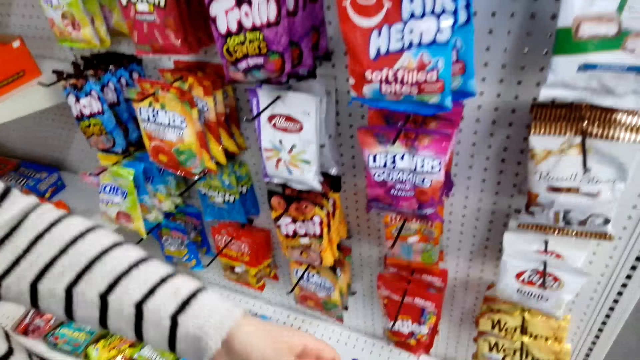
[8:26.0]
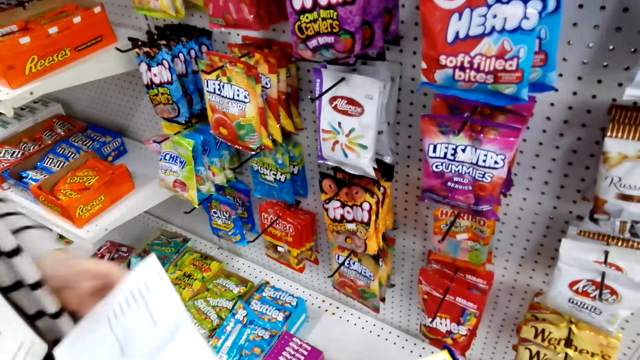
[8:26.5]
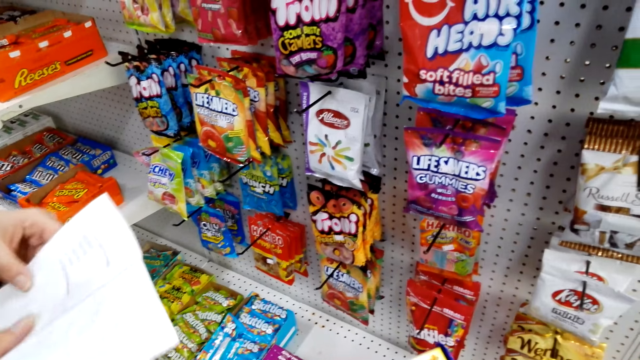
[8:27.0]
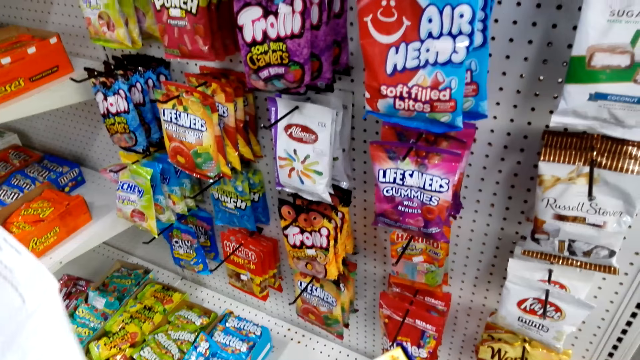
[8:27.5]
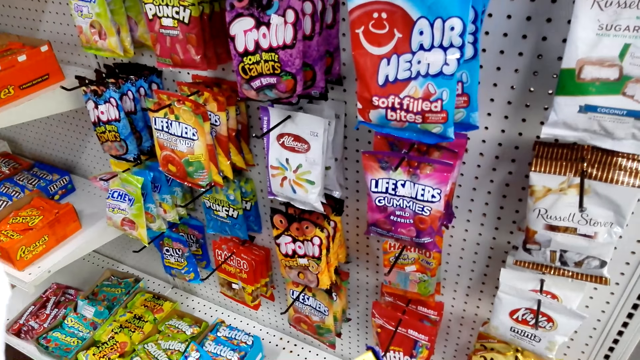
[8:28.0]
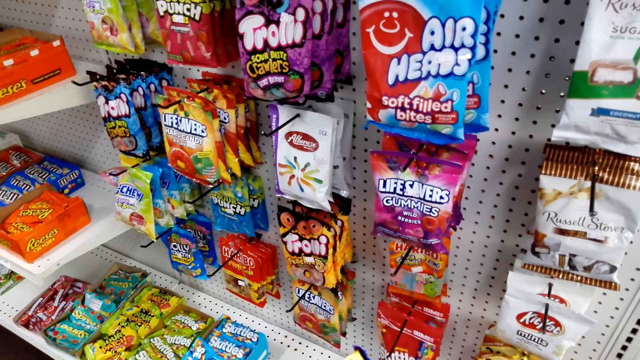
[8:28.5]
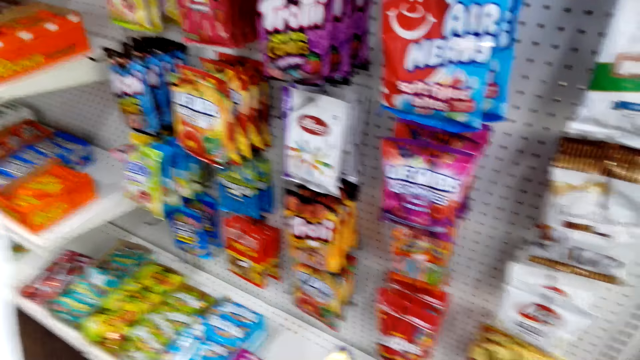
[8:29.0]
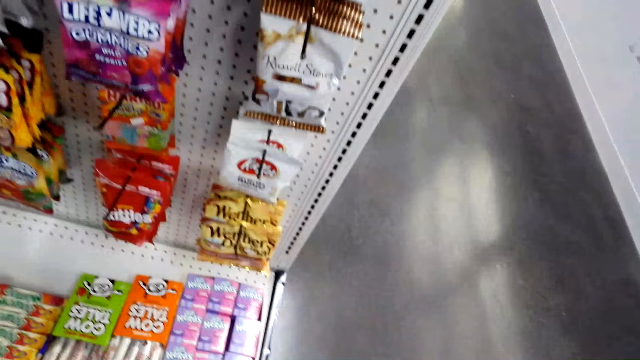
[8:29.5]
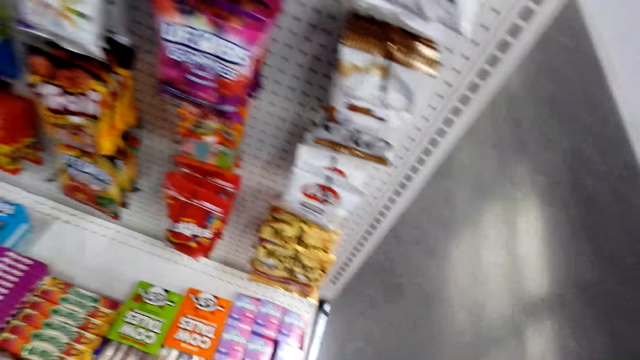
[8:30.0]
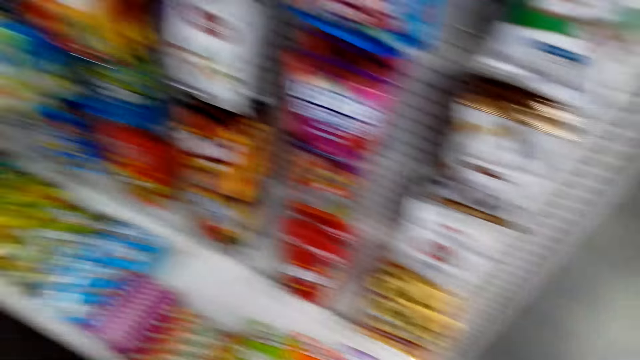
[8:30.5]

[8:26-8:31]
The woman checks the shopping list.

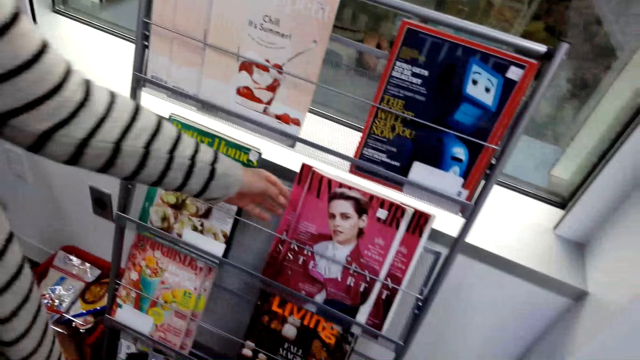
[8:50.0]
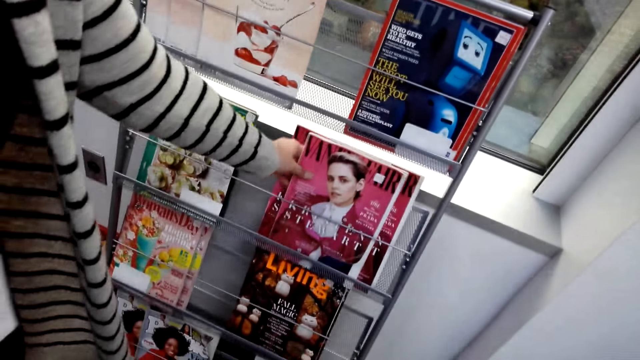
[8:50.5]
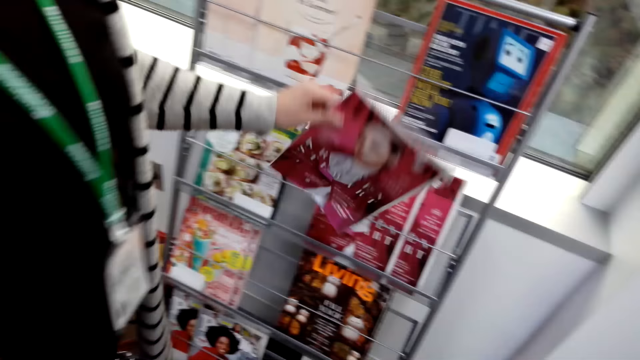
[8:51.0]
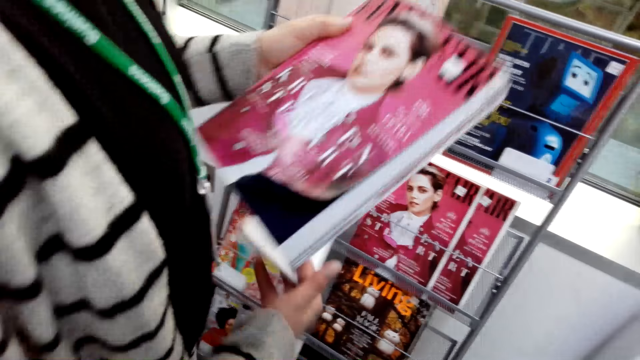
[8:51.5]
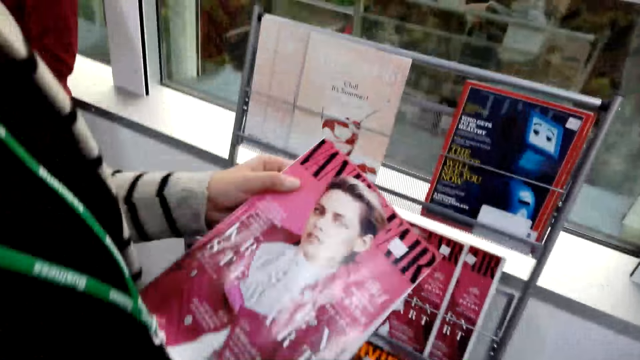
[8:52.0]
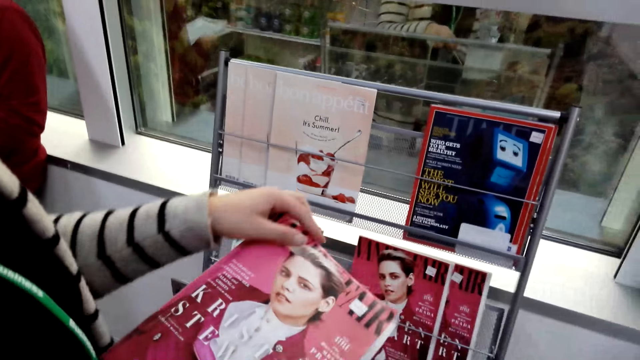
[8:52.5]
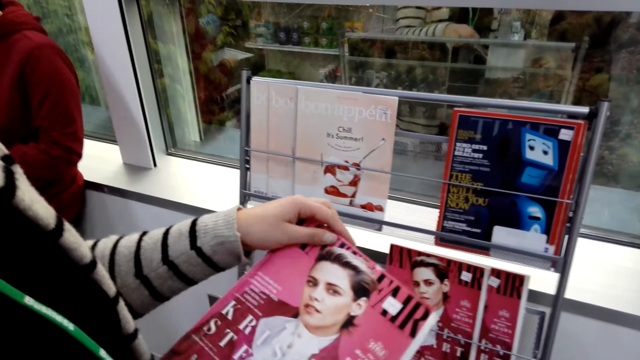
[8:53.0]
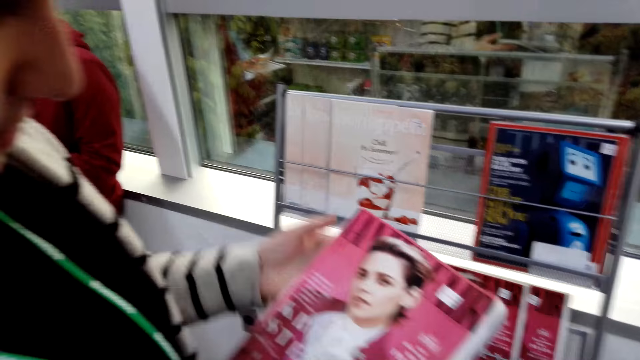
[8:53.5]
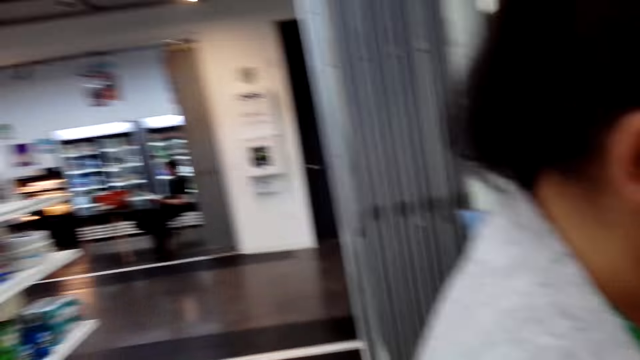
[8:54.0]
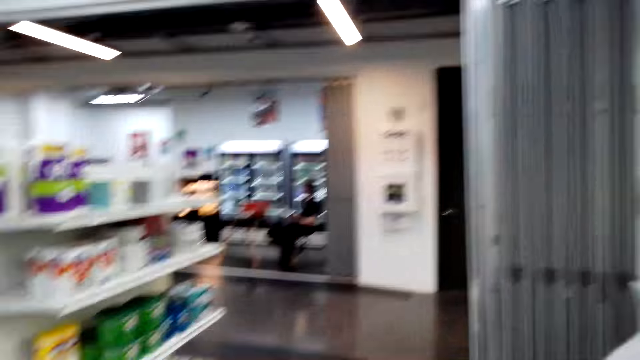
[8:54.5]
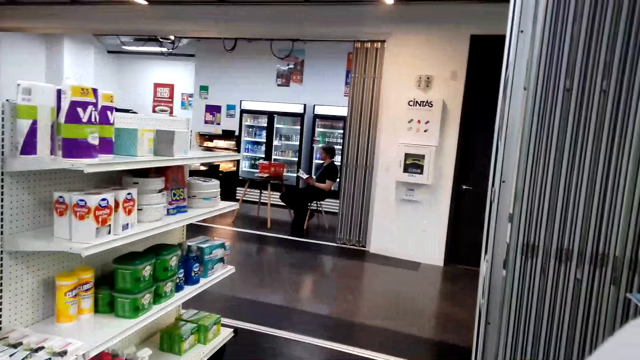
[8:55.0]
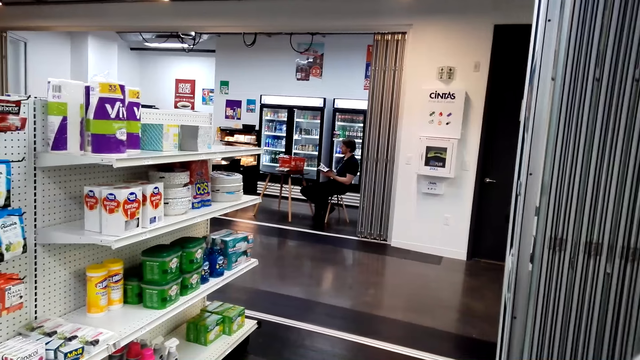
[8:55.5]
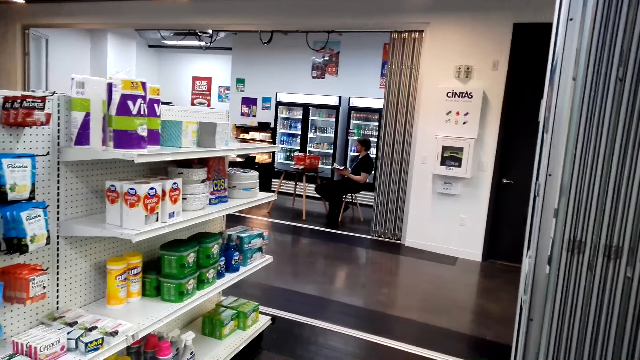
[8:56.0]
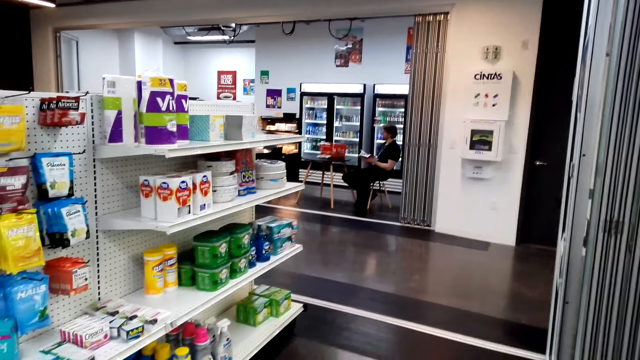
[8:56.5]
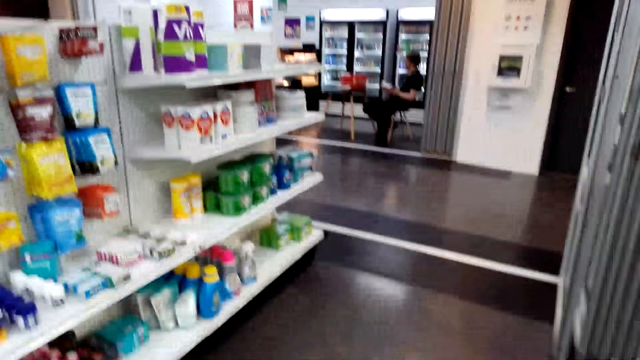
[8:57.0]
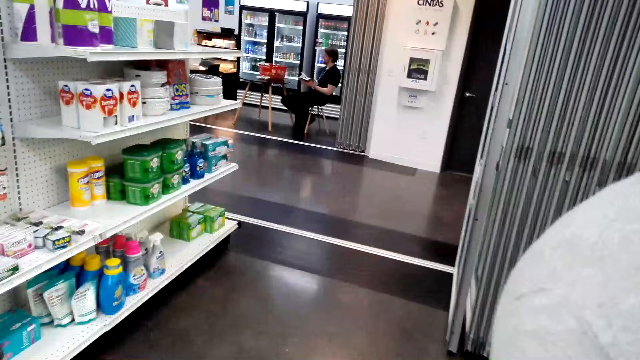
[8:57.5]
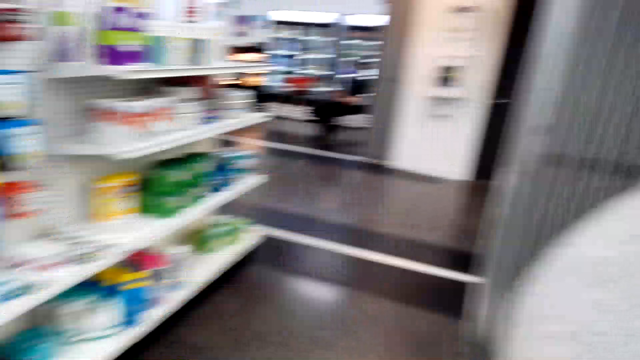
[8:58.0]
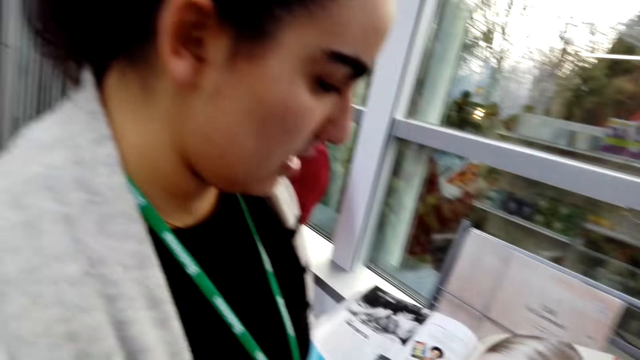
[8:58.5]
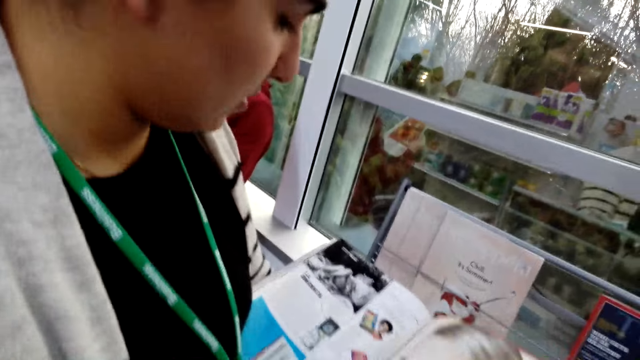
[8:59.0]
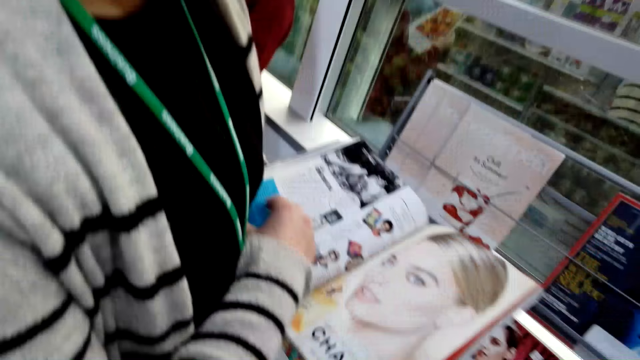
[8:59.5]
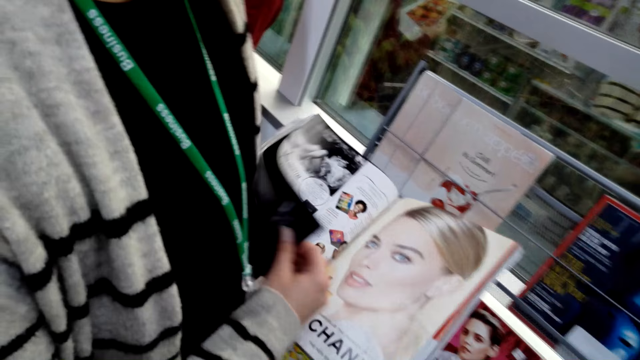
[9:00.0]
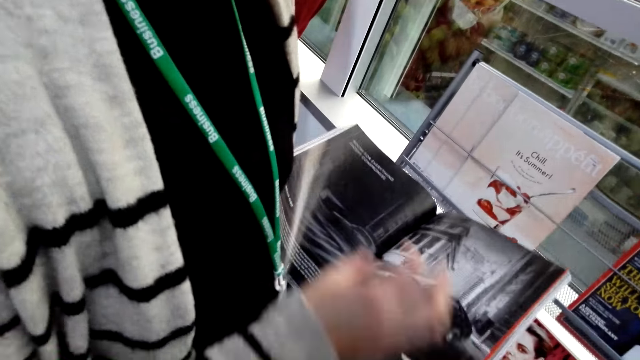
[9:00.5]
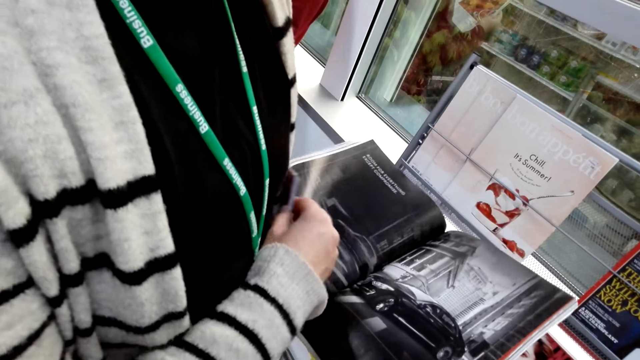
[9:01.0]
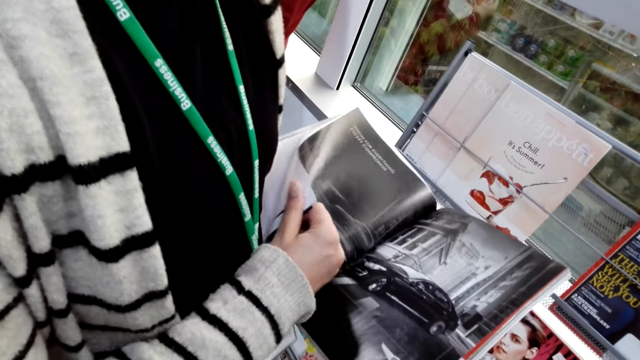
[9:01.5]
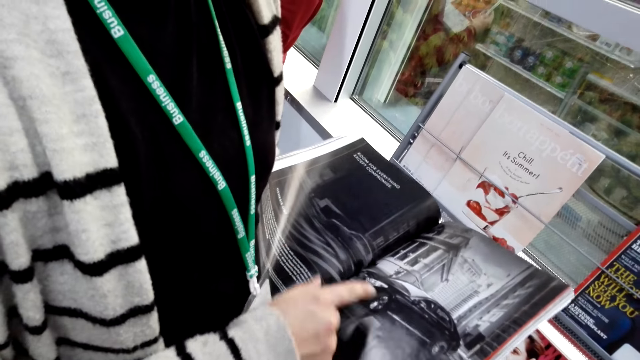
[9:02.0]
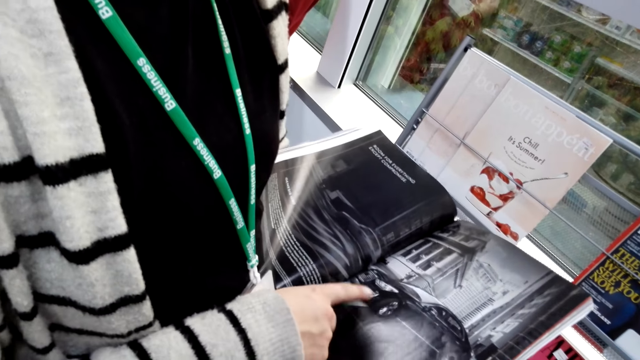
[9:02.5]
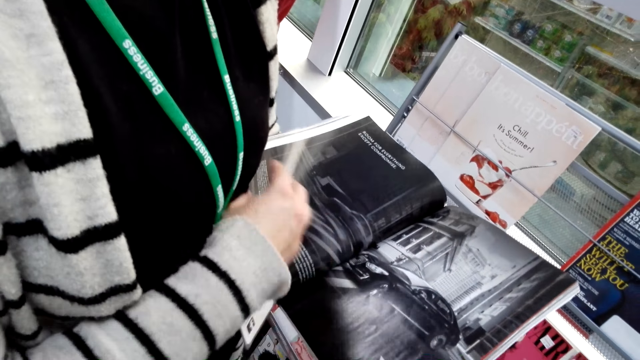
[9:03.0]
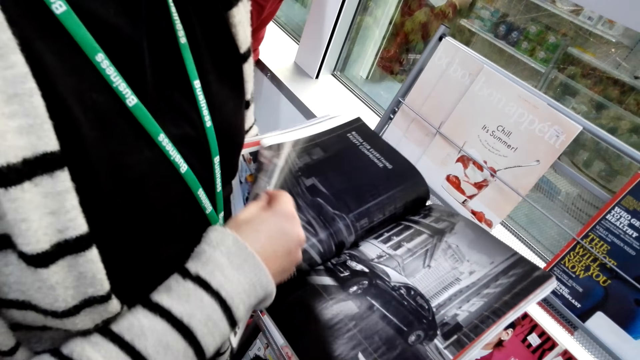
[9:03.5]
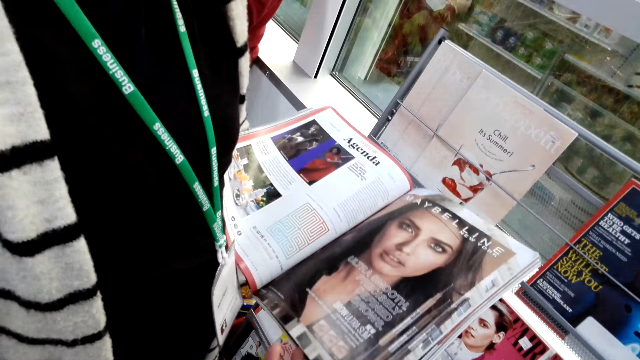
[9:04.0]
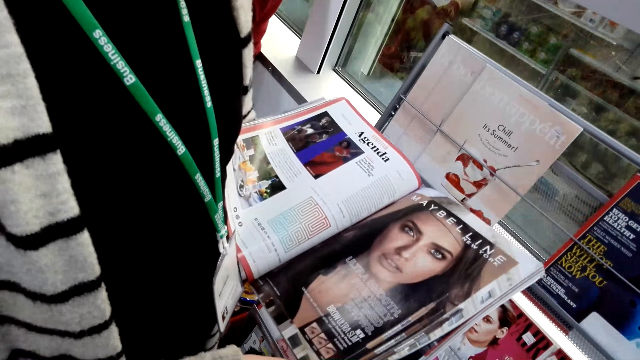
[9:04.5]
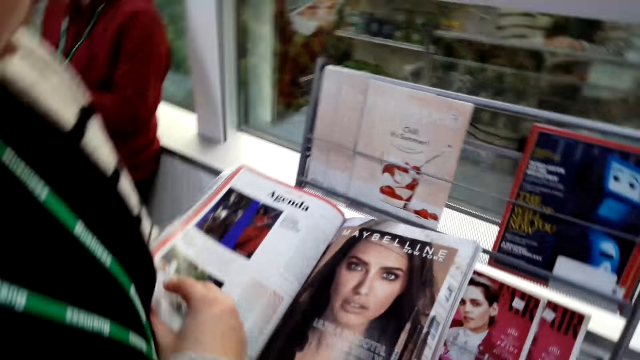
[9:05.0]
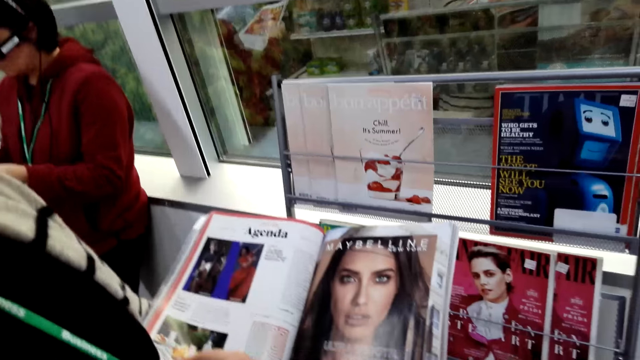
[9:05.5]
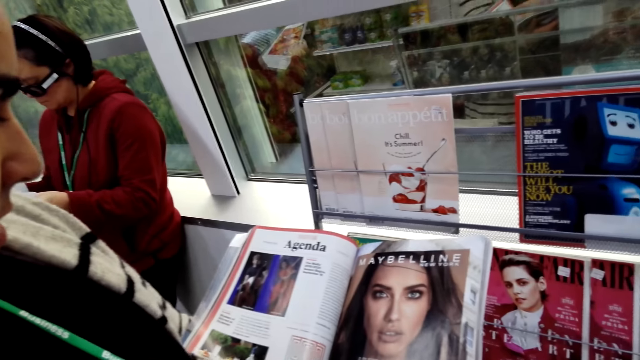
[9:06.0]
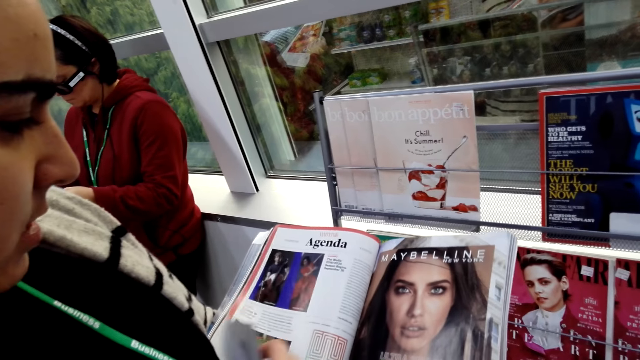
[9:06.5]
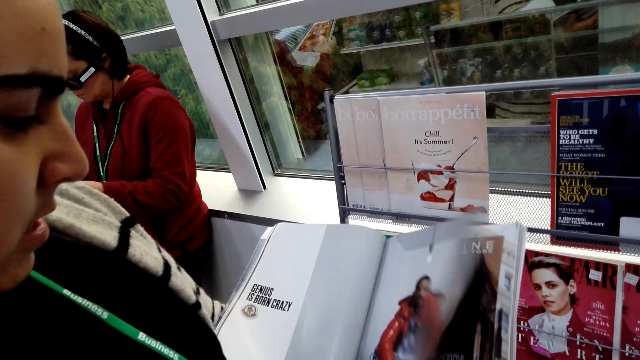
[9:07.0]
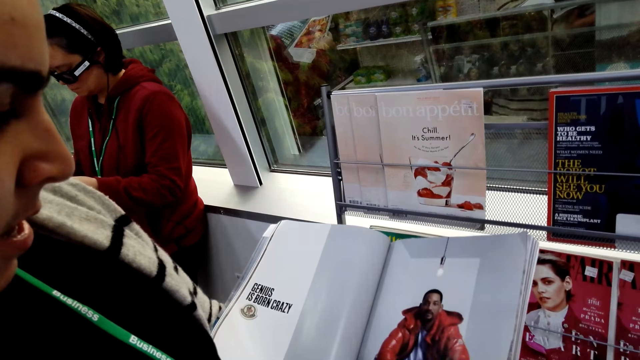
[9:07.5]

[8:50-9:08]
A woman picks up a magazine. The woman checks the magazine. A man sits on a chair. The woman opens the magazine. The woman looks at the magazine. The woman dialogues with another lady.
